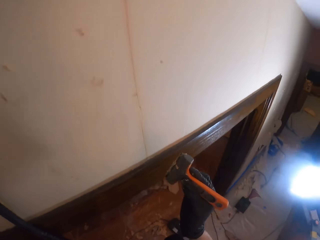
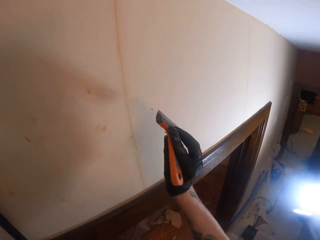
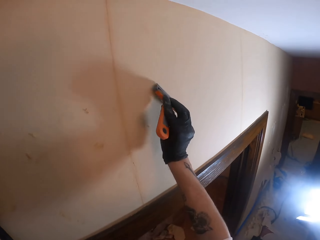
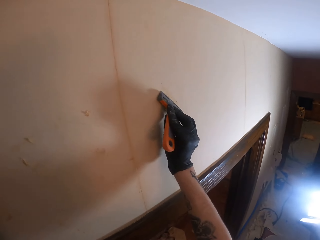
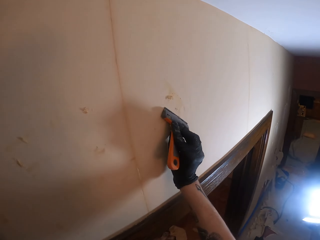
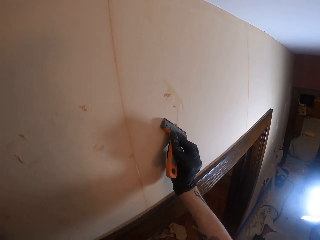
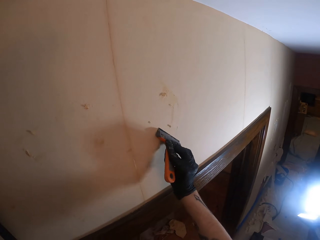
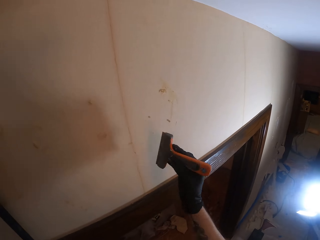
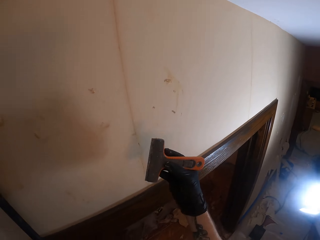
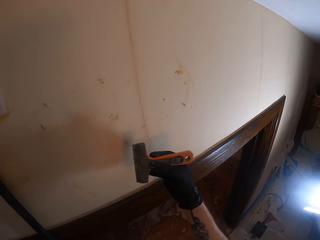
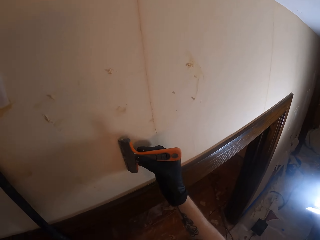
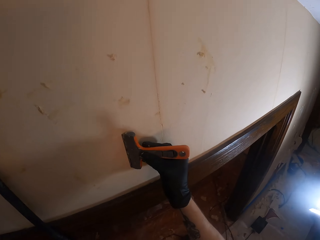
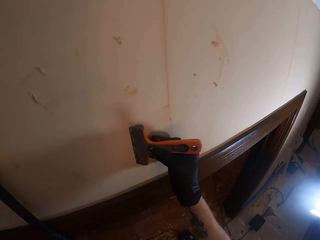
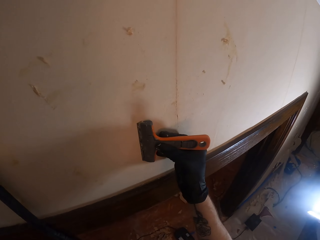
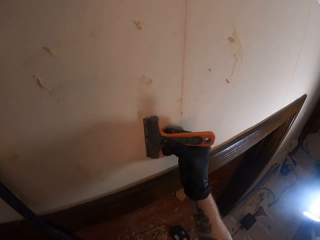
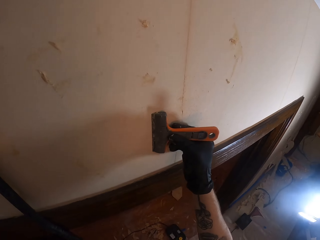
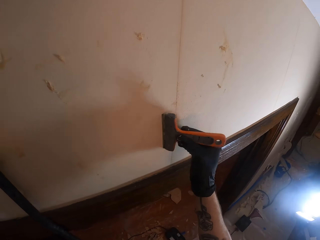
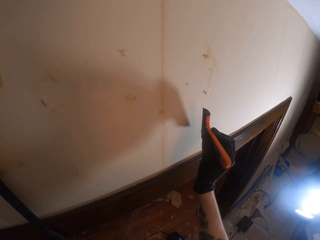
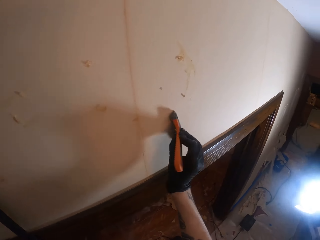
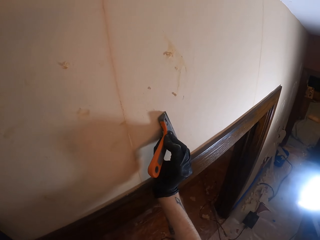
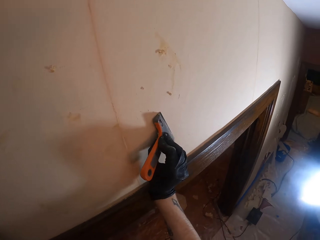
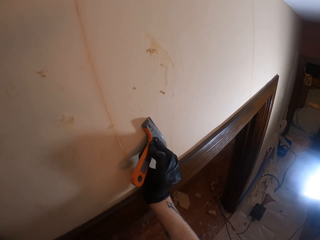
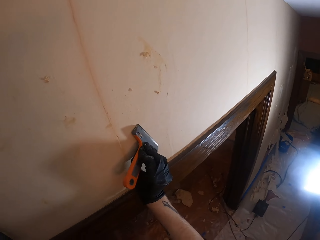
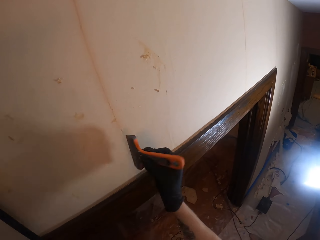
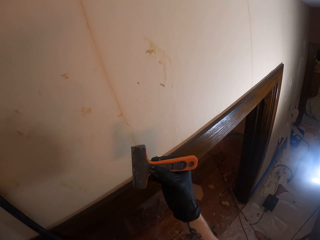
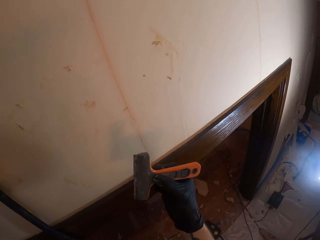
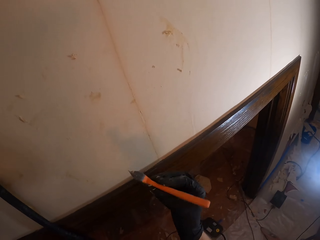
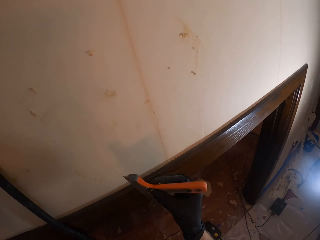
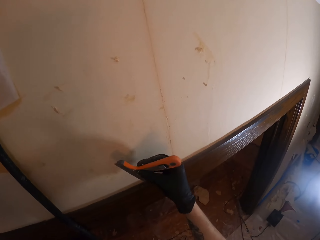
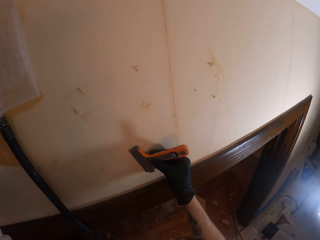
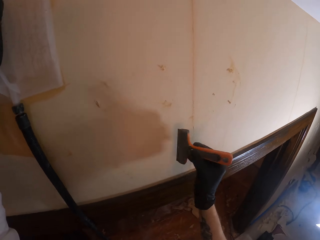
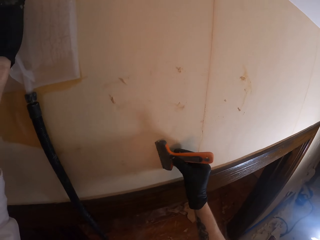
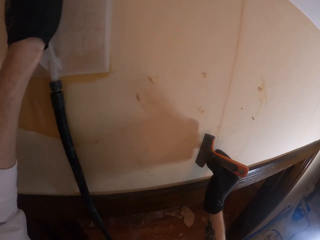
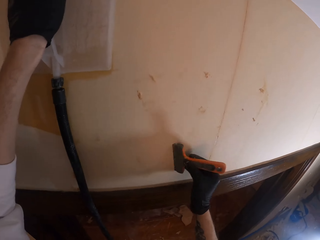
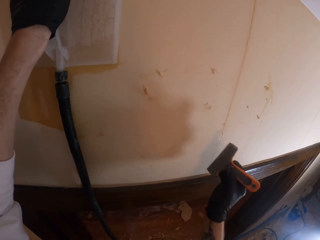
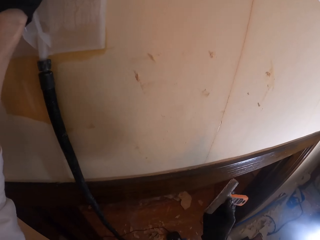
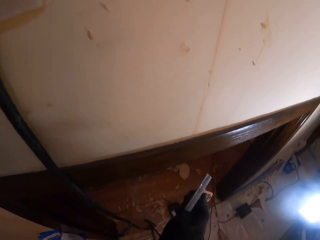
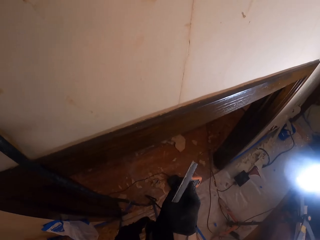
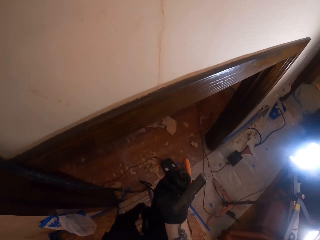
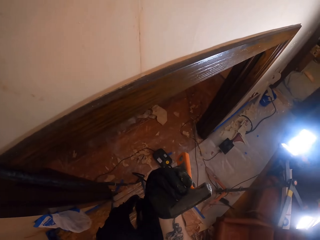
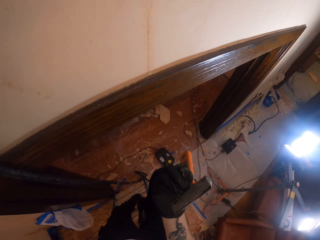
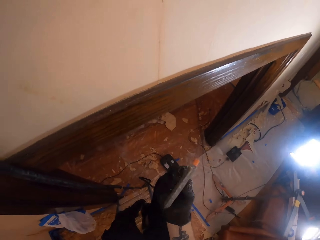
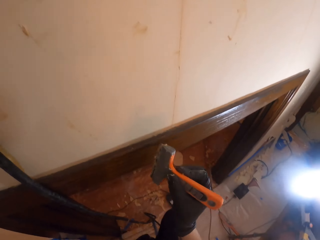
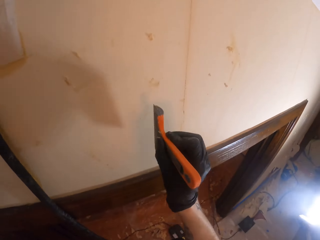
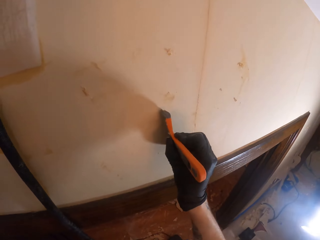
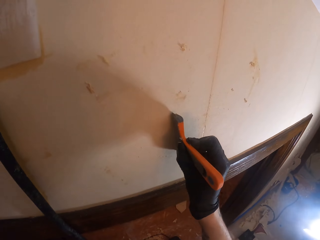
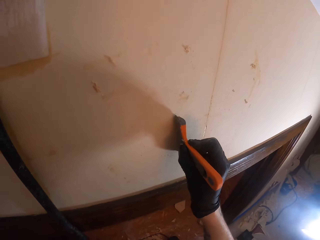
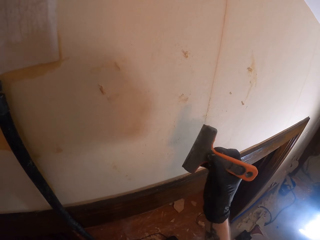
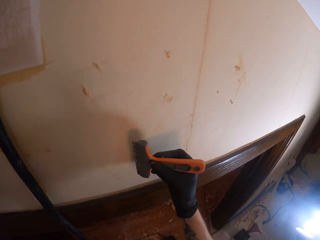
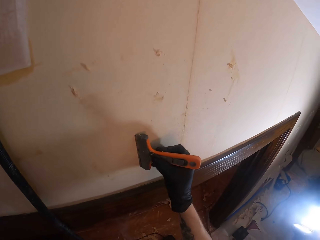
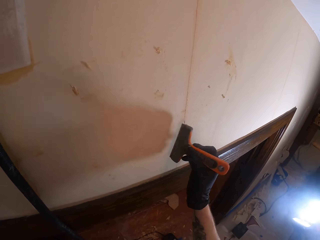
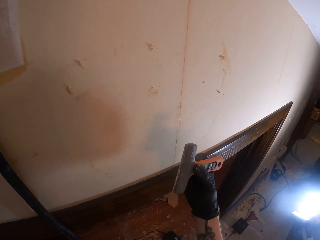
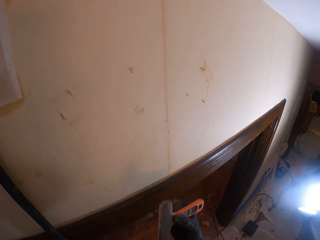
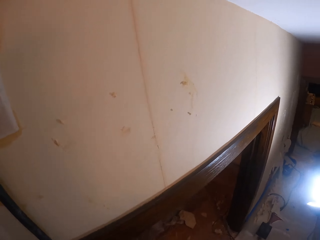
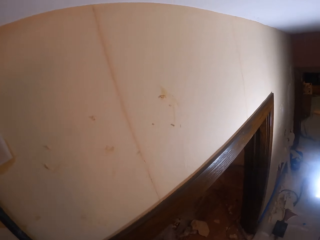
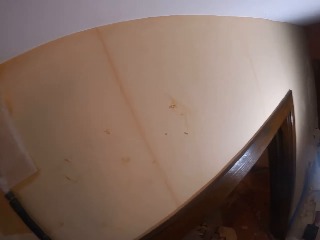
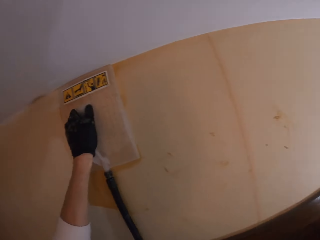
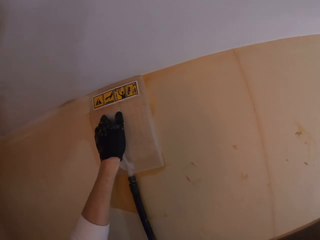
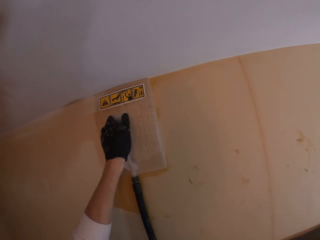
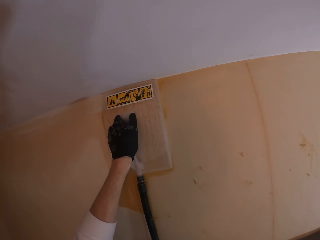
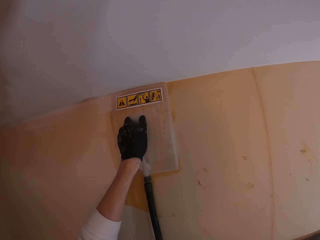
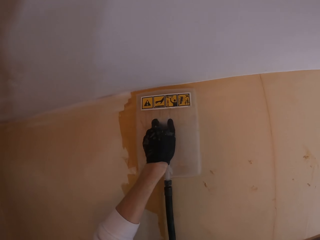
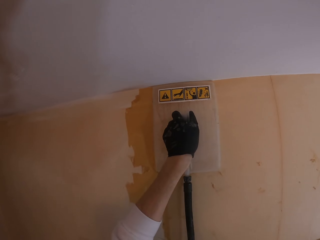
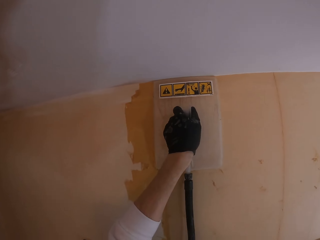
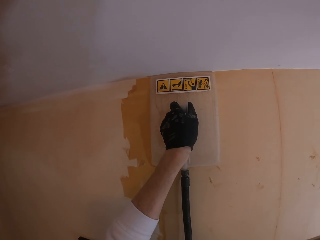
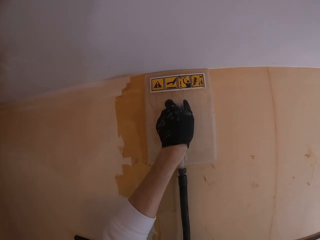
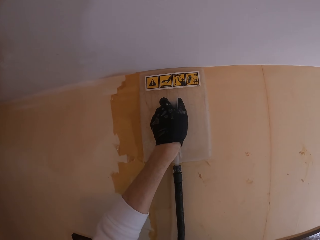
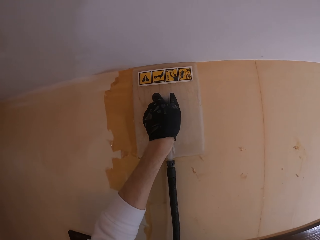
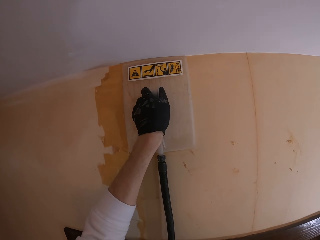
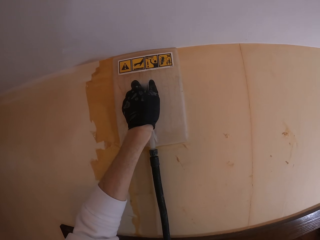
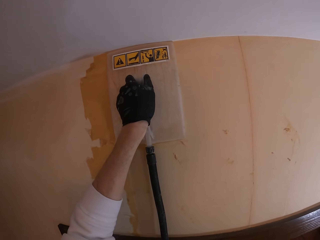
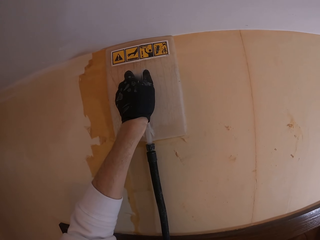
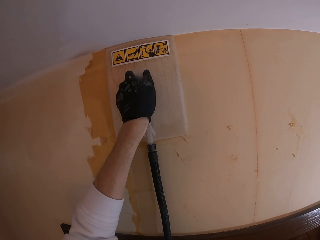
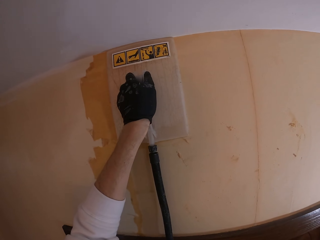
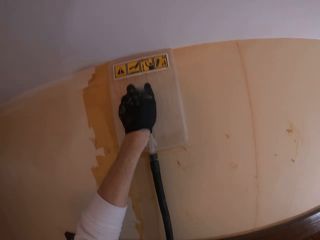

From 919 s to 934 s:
The camera wearer looks at their scrubber. They rub off the excess paint from the scraper against the wall. They look at their scrubber. They rub off the excess paint against the wall. They look at the steam paint remover. They steam the wall painting with a wall steamer.

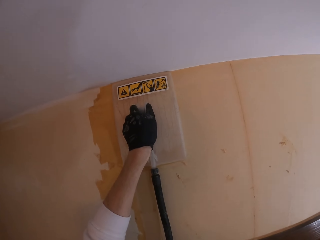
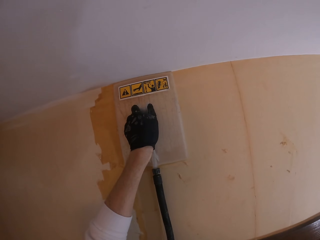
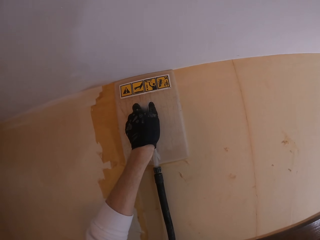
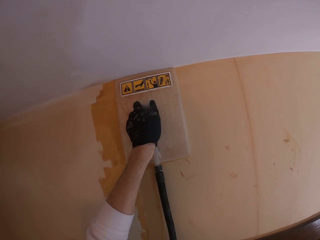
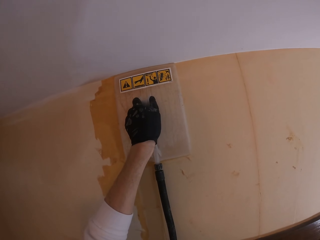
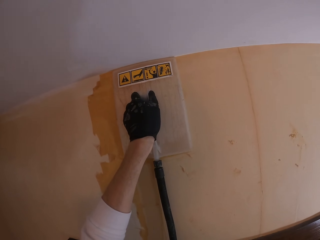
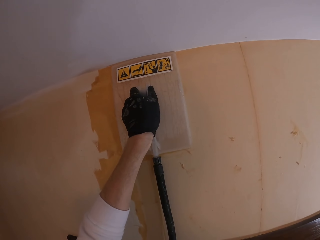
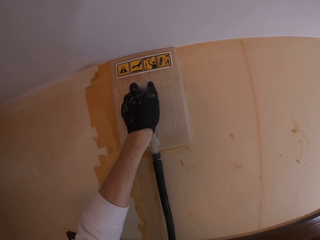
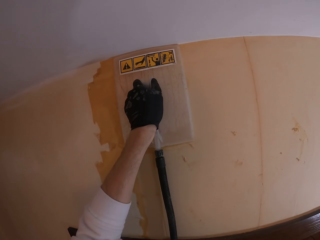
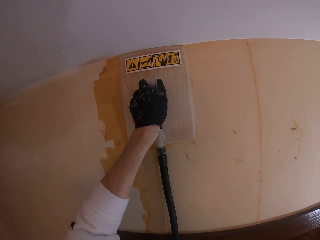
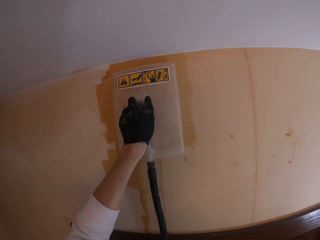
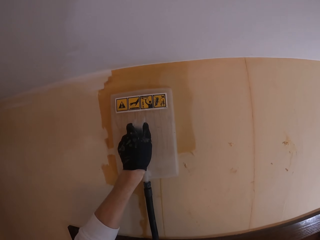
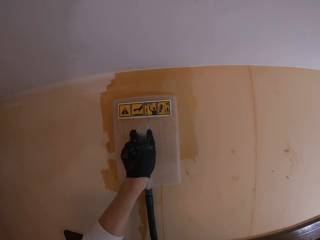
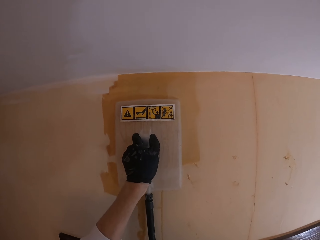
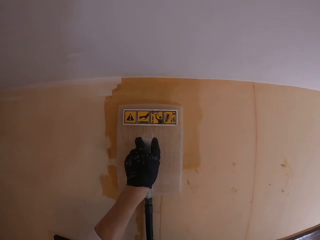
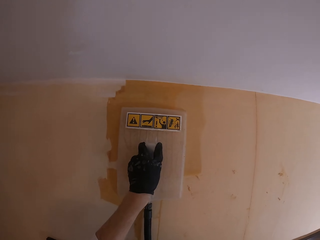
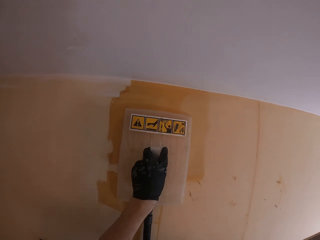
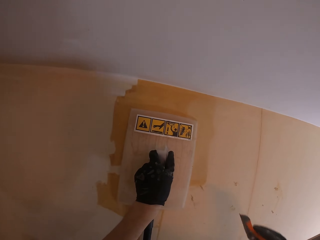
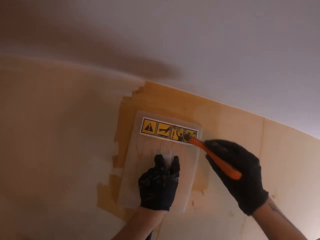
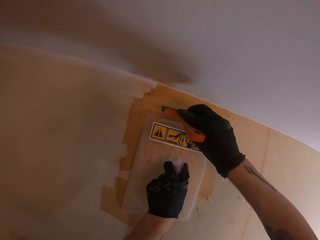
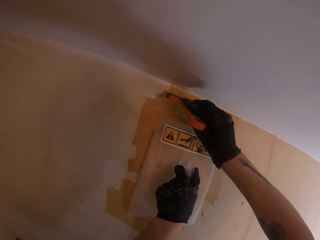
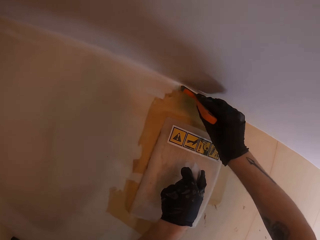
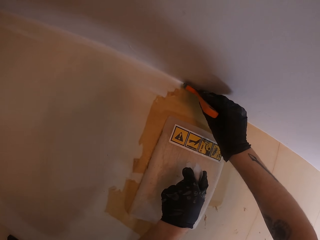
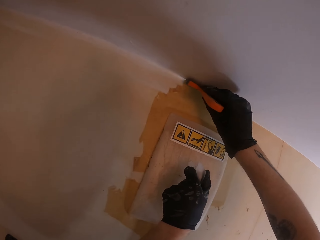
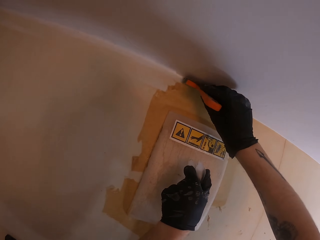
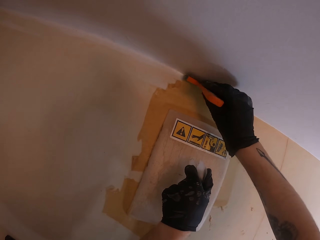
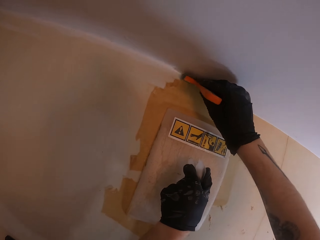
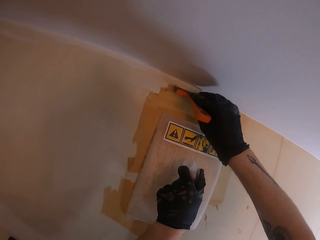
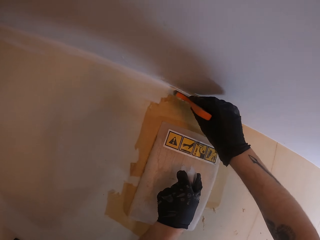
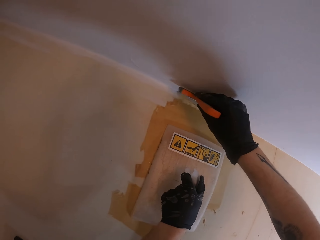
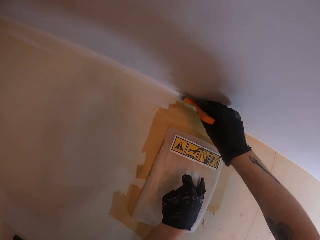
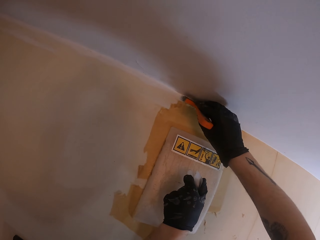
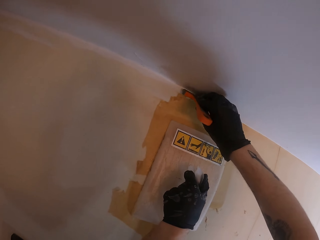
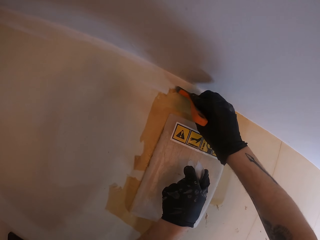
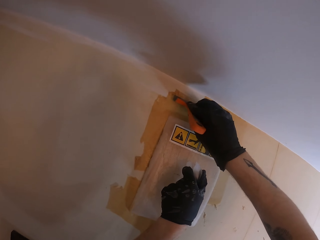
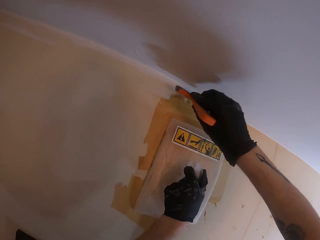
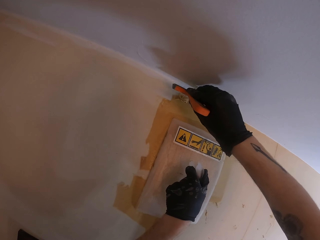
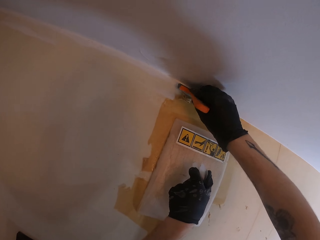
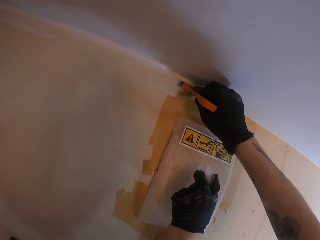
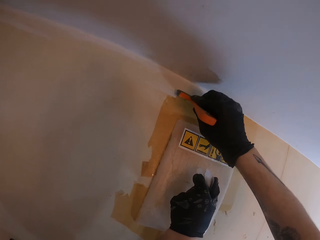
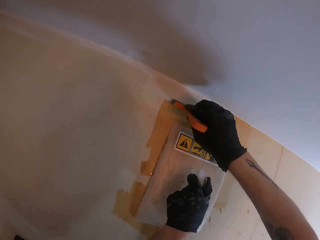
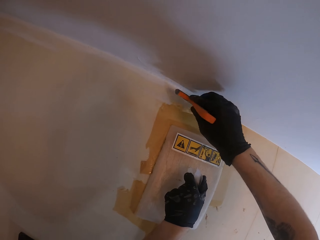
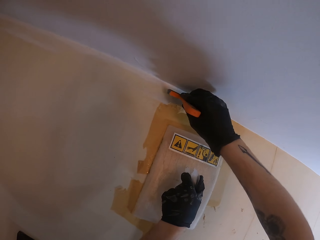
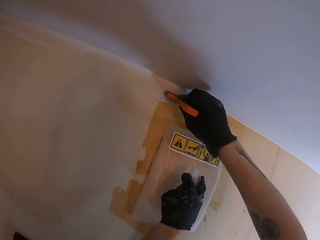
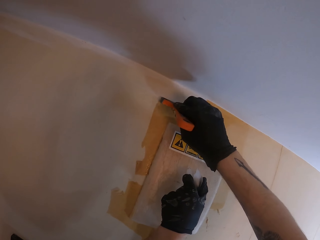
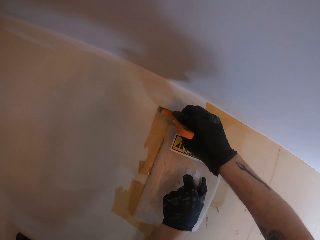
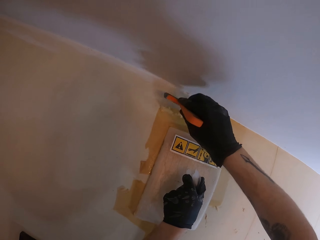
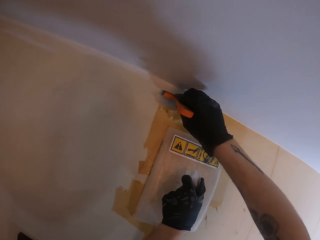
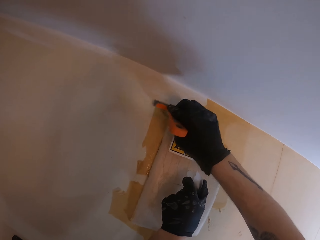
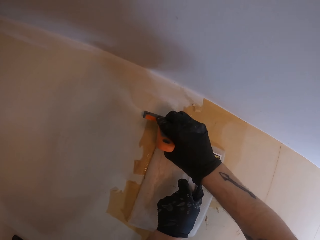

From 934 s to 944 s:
The camera wearer scrubs paint off the wall with the right hand. They remove the paint from the wall with a scraper.
